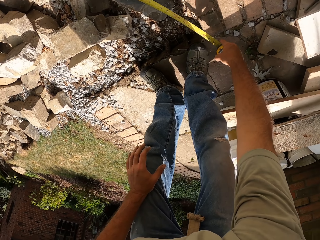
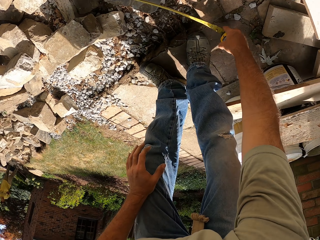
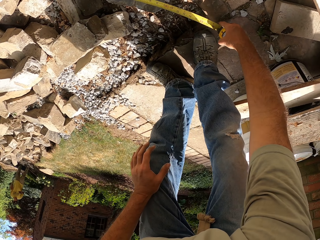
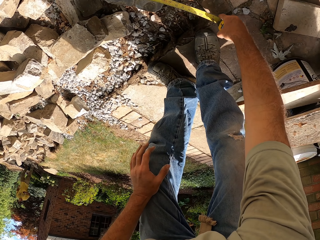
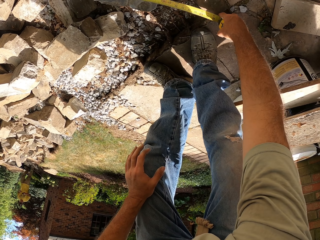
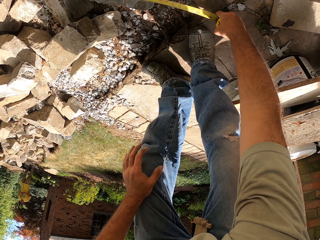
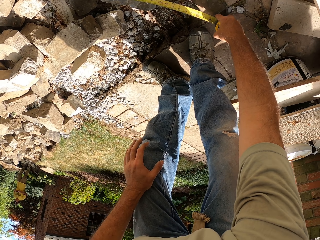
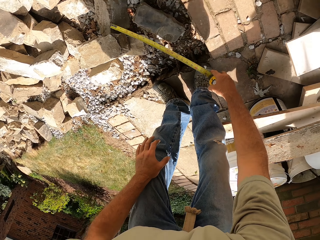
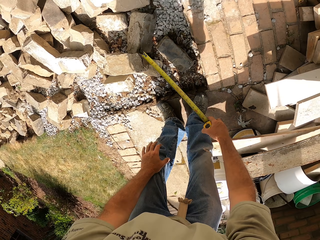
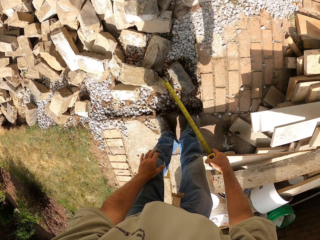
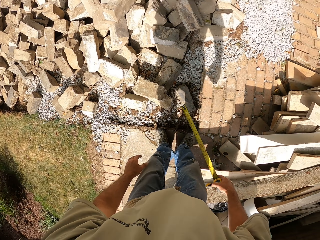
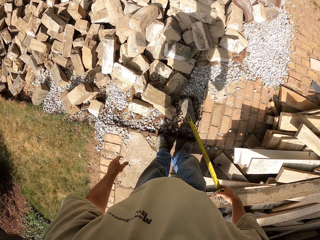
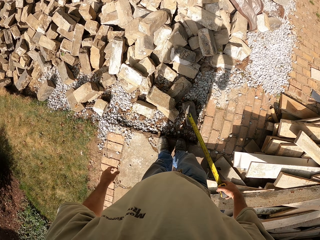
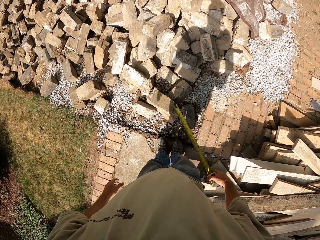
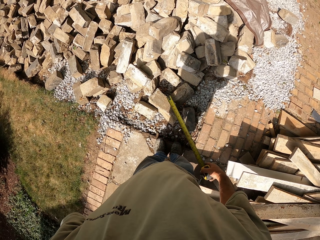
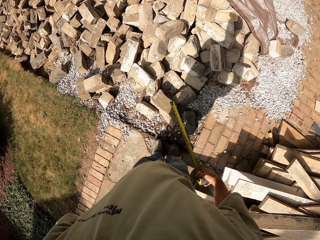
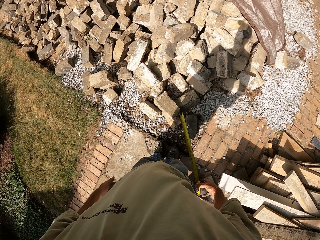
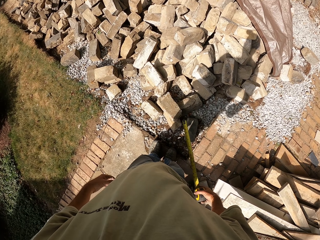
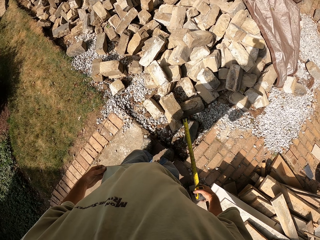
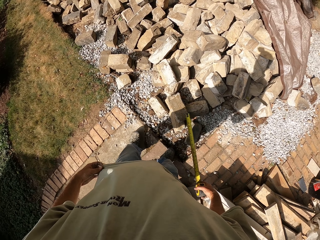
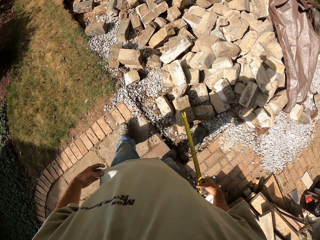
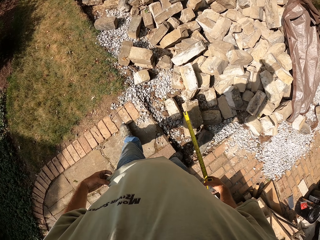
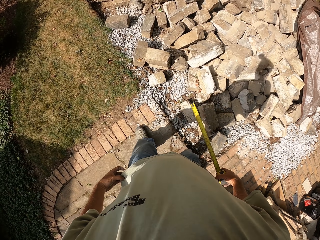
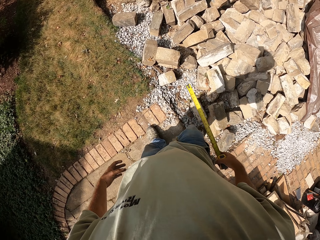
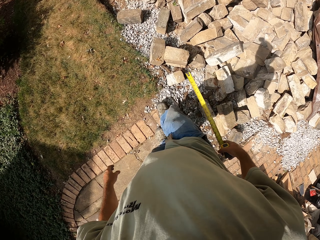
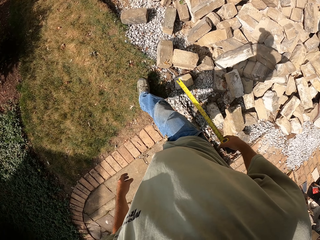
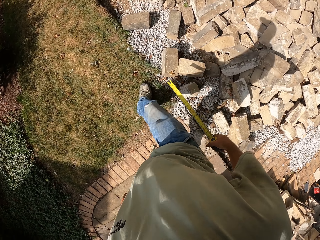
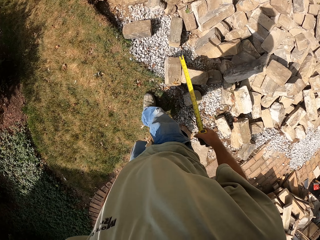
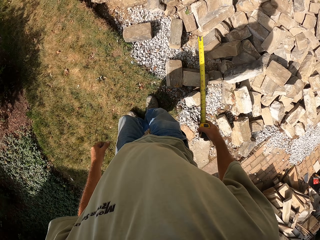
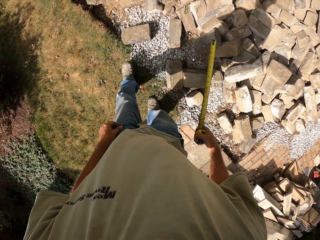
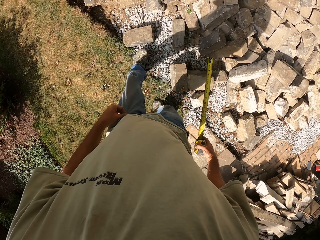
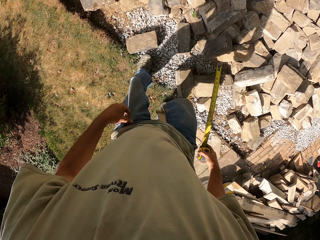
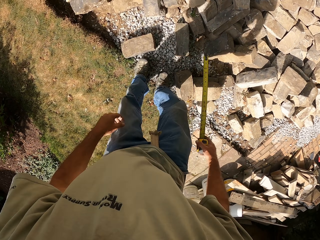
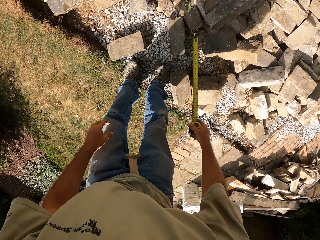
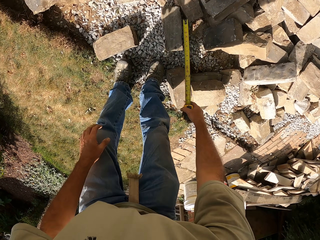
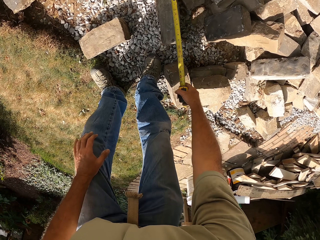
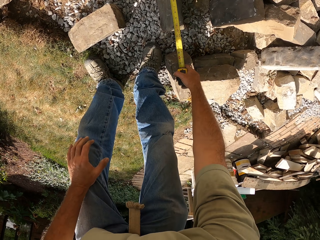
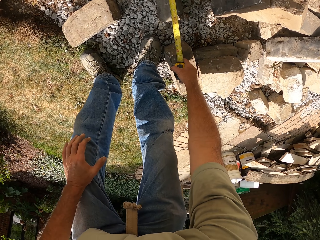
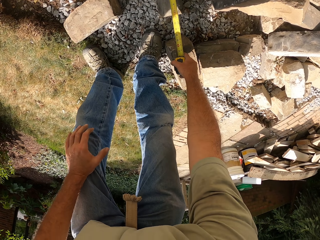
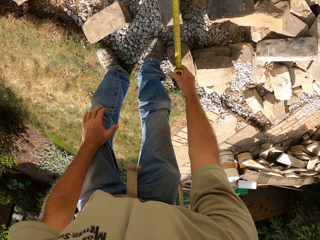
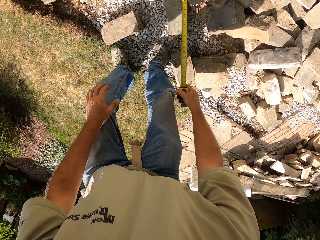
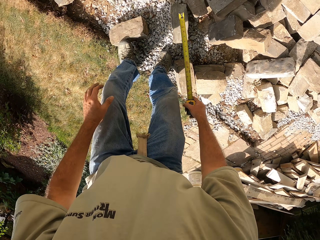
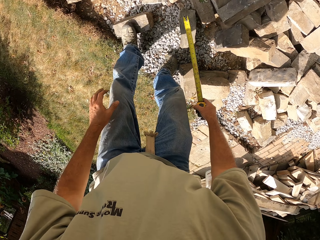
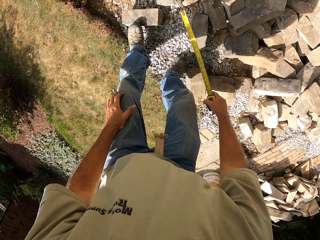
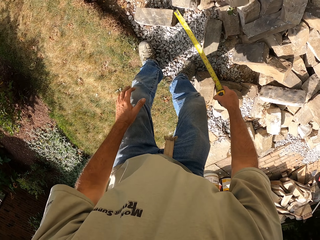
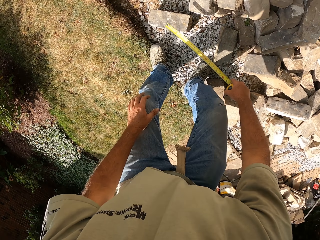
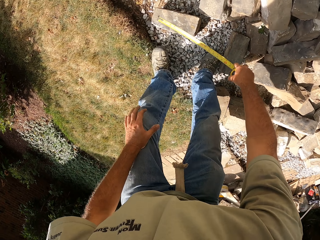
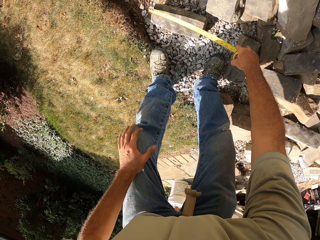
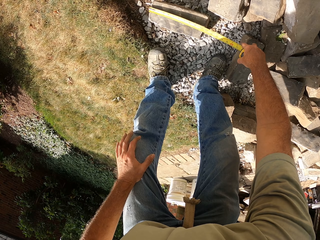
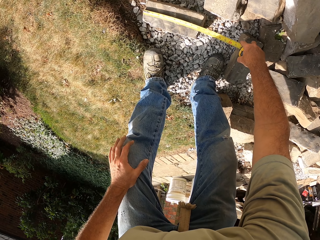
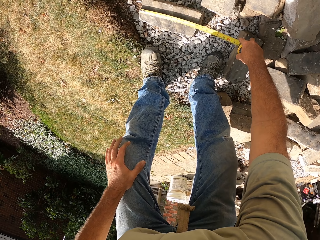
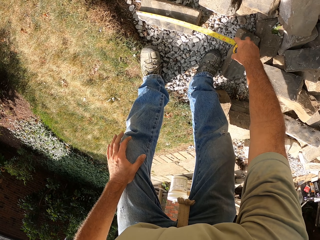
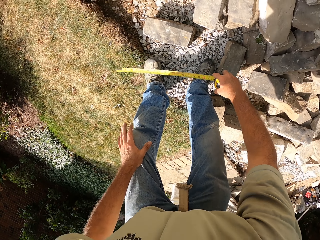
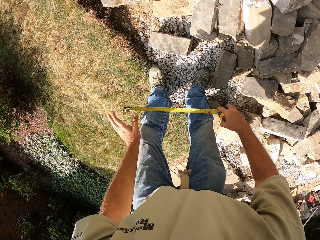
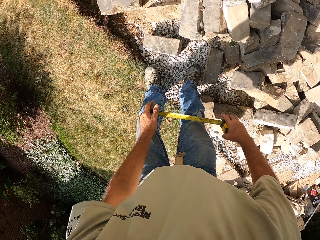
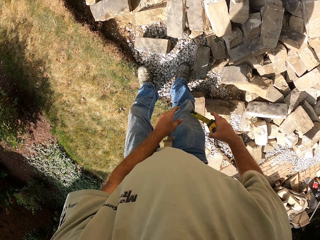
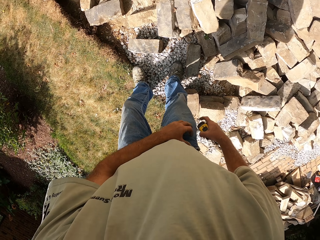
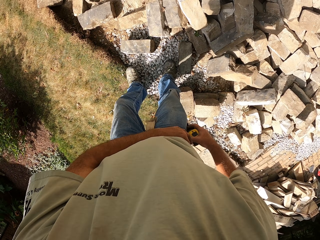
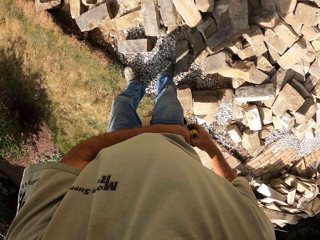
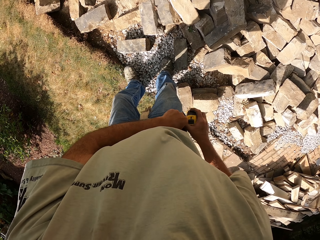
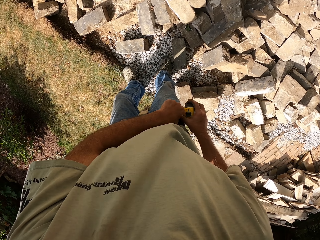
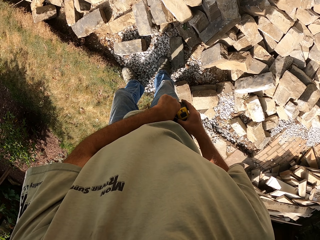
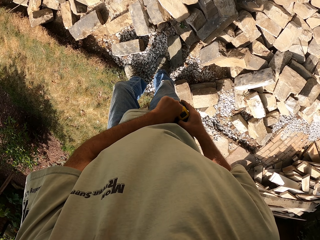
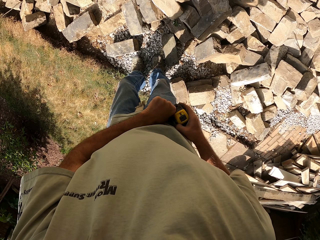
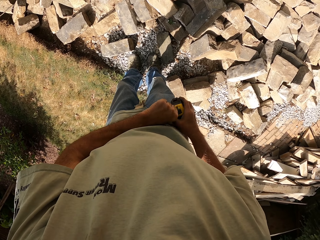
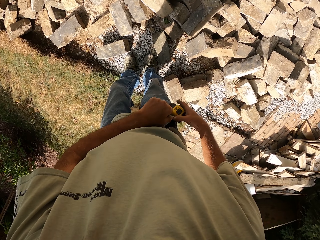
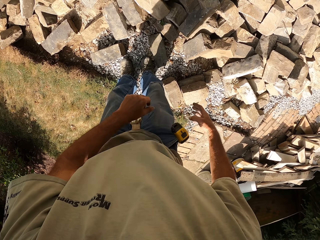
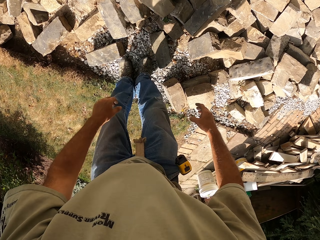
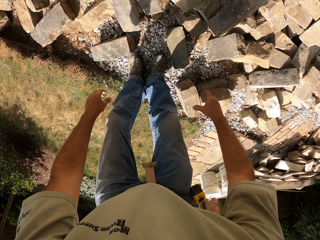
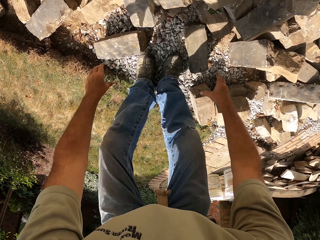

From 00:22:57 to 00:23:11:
The camera wearer measures a stone using a tape measure. He walks around the construction site. He measures the stone using the tape measure. He measures it again. He puts the tape measure on the trouser hook or in his pocket.

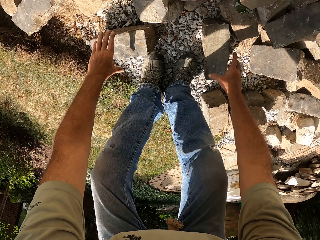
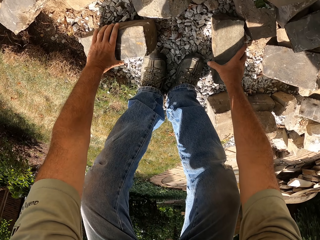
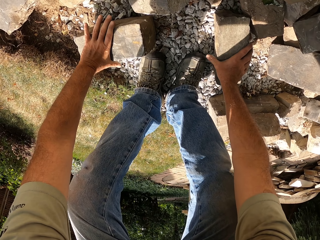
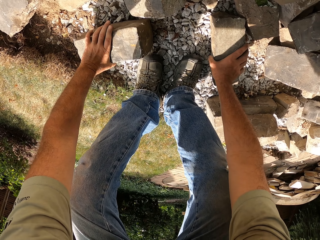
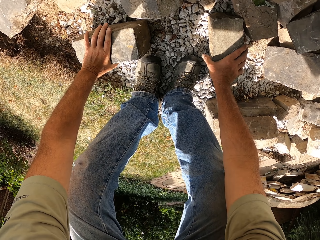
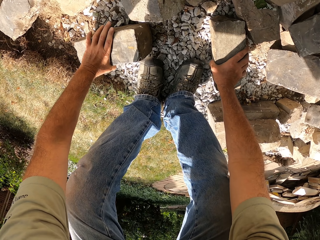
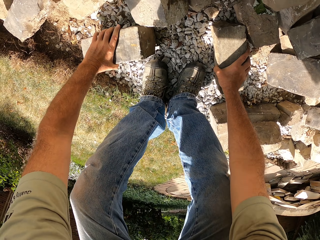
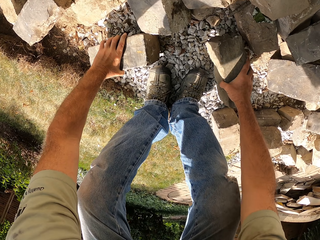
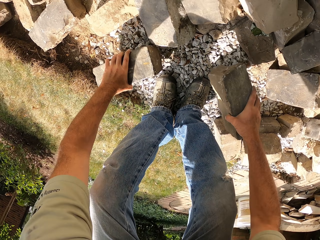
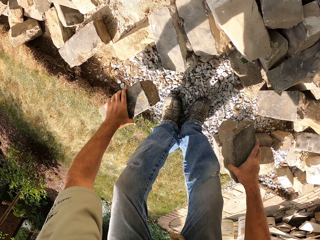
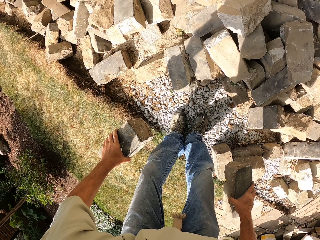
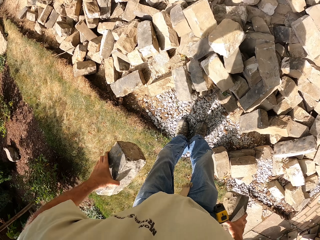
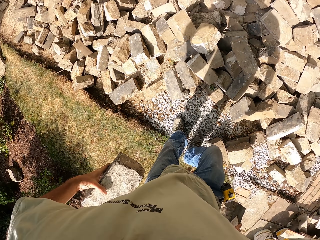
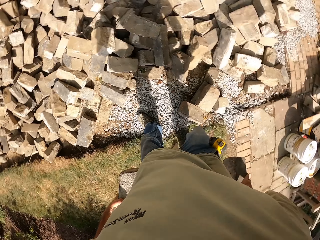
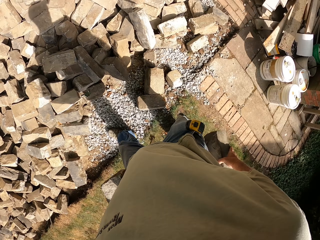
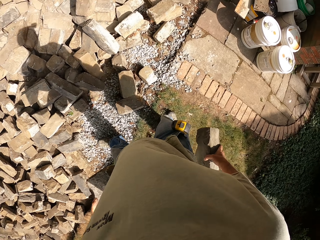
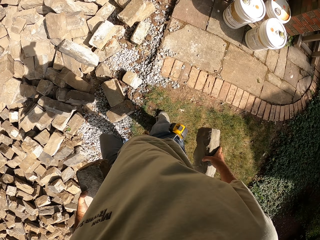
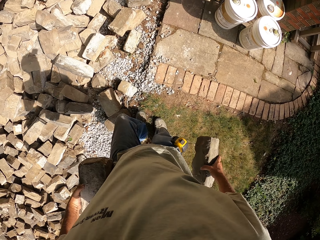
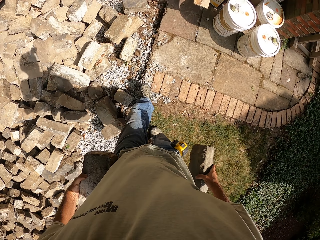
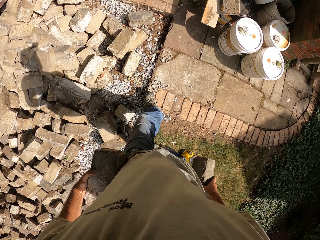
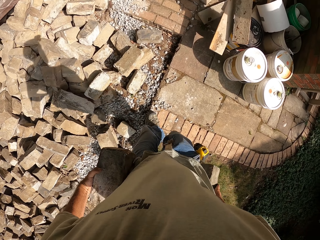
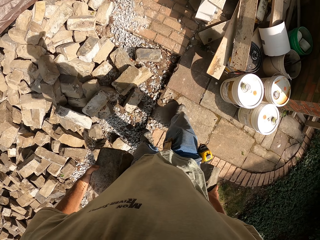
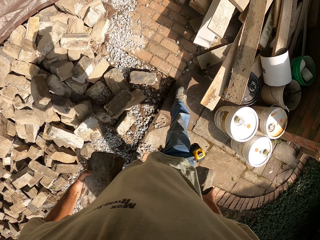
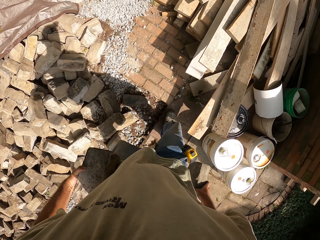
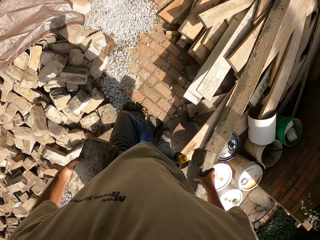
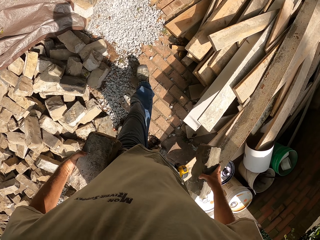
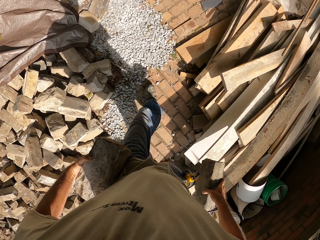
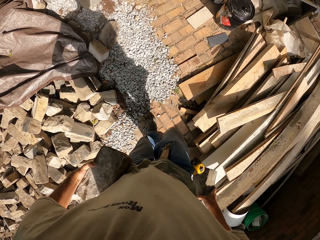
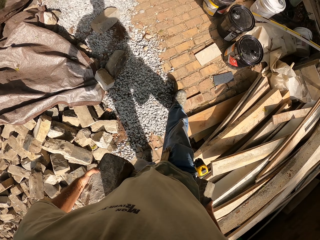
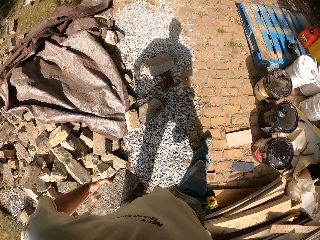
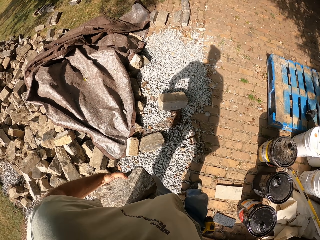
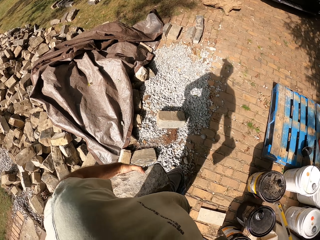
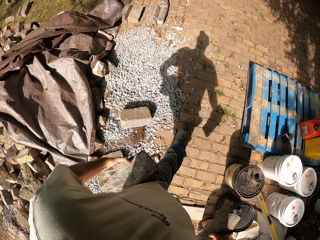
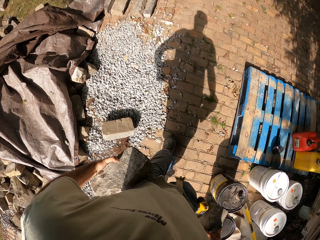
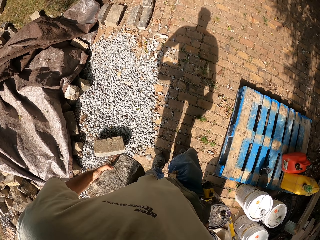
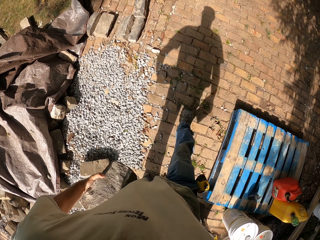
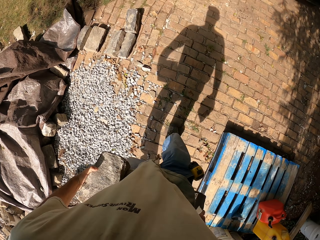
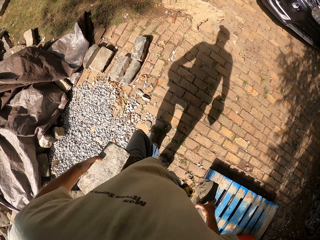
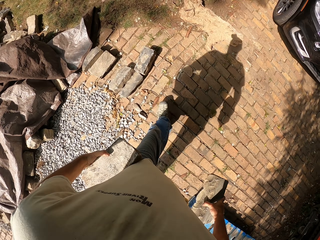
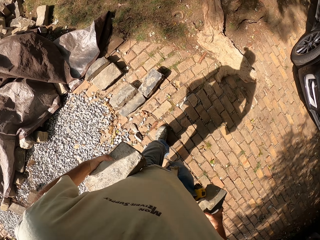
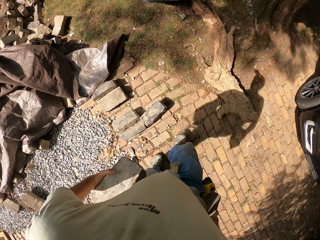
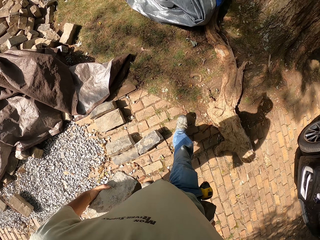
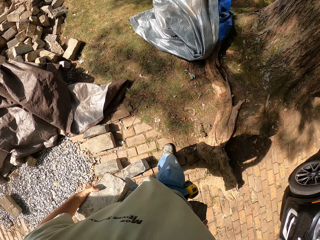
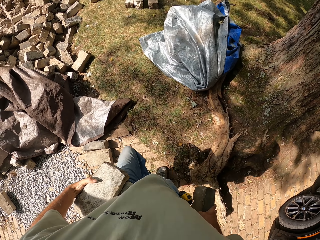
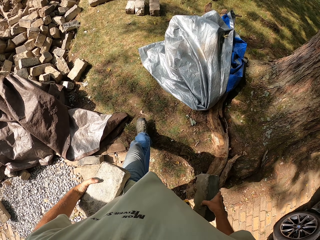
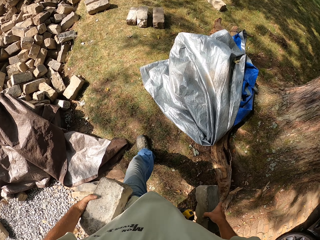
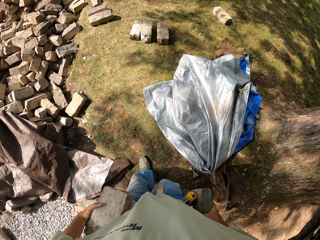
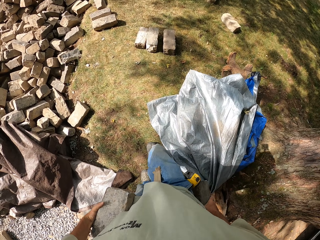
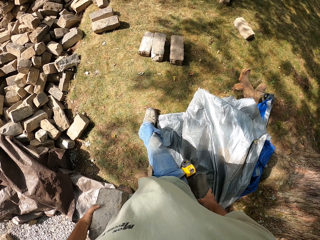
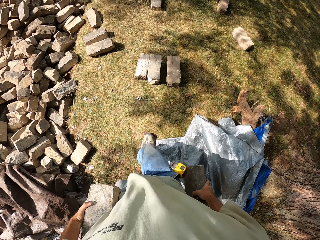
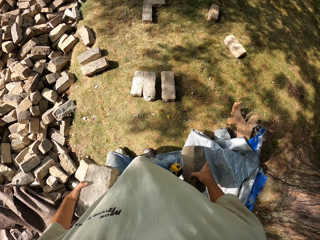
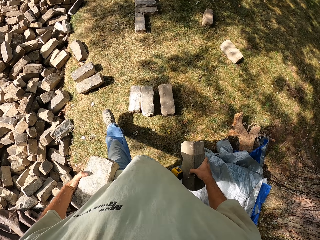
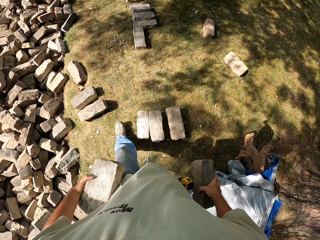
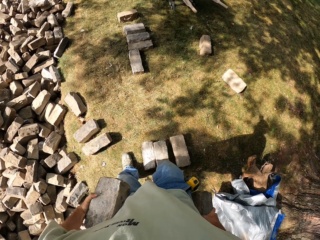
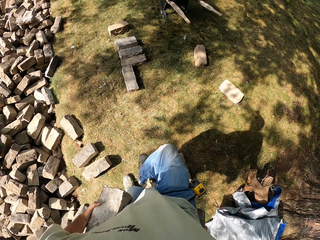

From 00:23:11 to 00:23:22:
The camera wearer picks a stone. They walk around the construction site.
